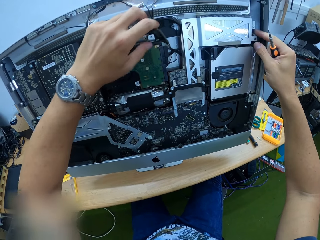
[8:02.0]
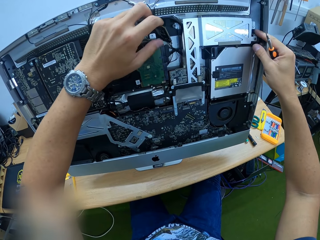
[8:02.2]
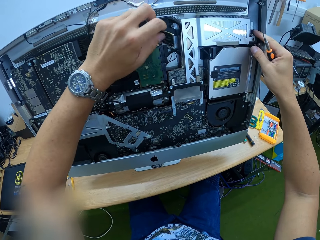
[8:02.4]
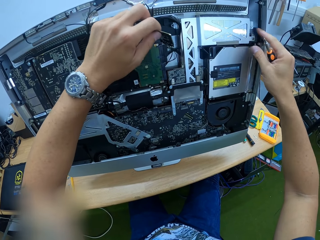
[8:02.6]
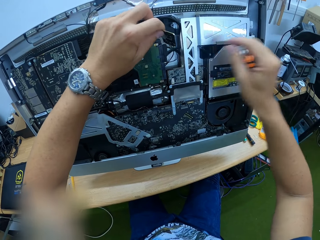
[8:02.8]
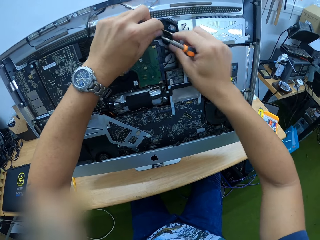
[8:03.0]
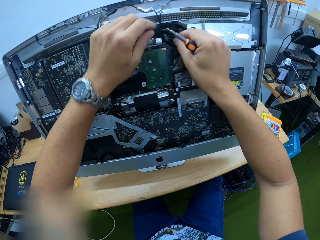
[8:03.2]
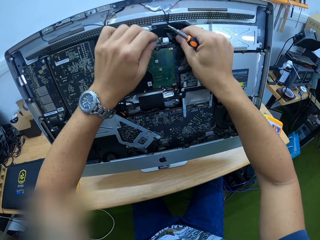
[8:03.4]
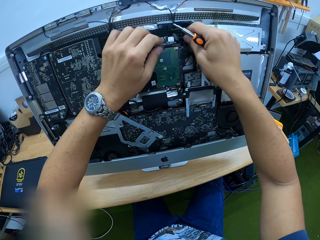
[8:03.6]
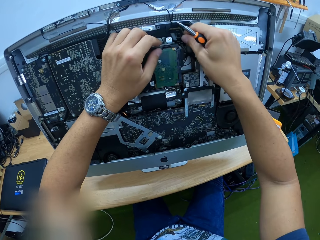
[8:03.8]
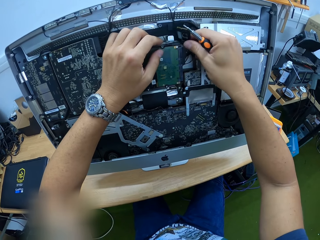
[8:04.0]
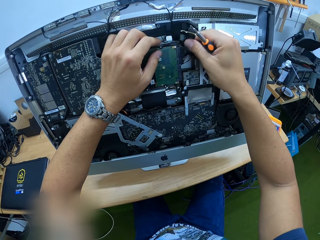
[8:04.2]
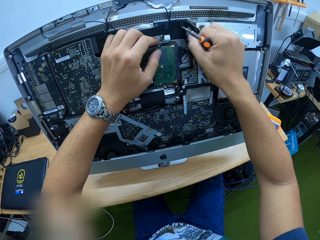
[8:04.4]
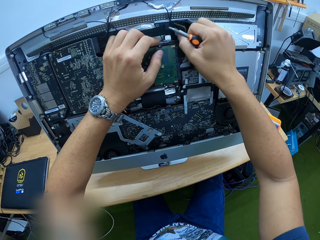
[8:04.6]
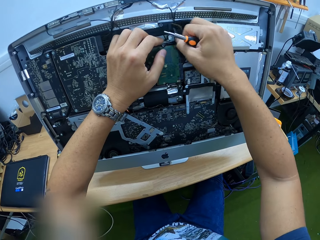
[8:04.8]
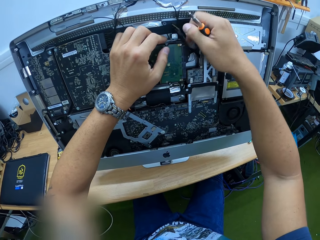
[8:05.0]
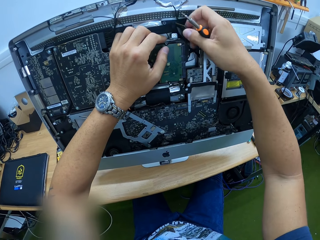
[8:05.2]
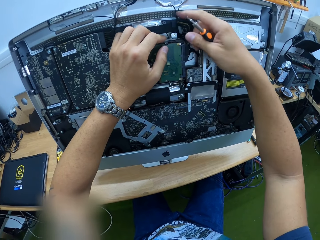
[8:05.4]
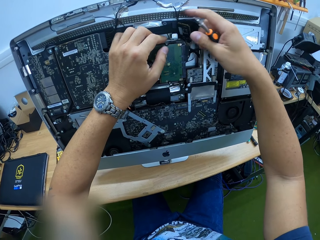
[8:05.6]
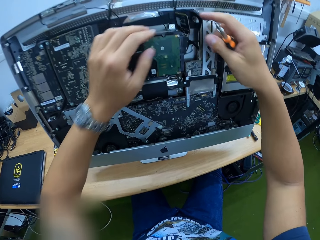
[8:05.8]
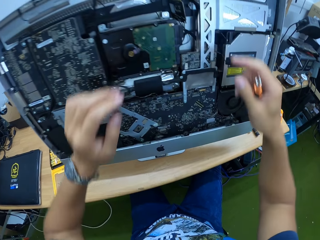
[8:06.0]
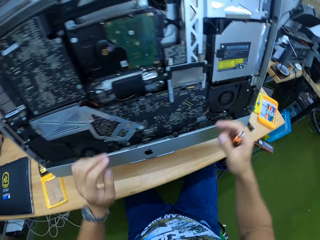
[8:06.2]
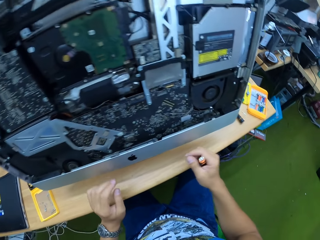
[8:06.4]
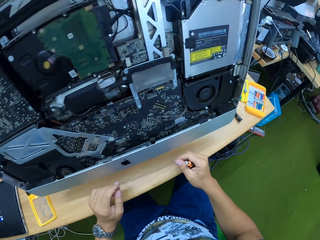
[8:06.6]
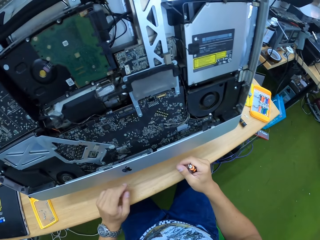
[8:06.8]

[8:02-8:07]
The camera wearer puts the video input component on another motherboard component with the left hand. He adjusts the part of the board with his right hand. He holds the video input component with the right hand.

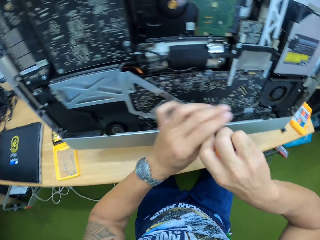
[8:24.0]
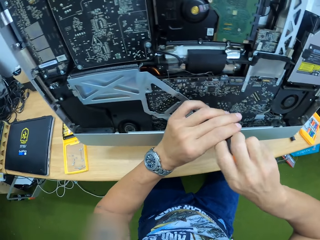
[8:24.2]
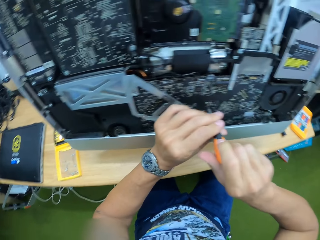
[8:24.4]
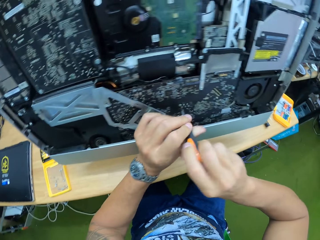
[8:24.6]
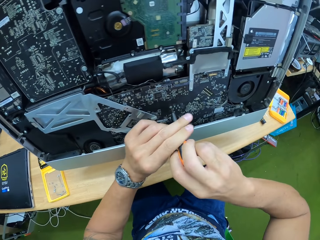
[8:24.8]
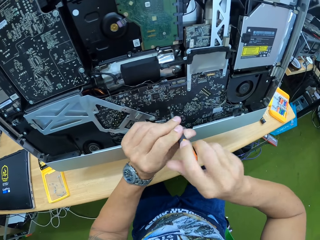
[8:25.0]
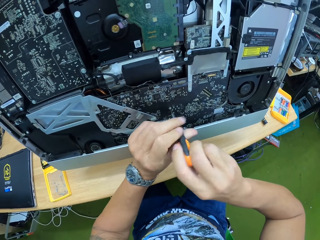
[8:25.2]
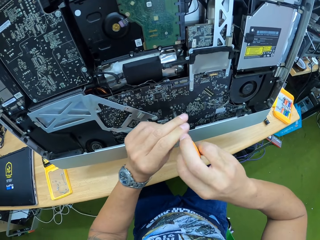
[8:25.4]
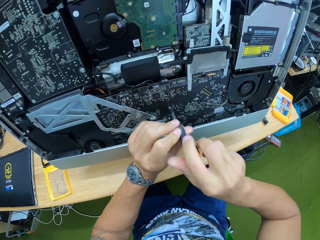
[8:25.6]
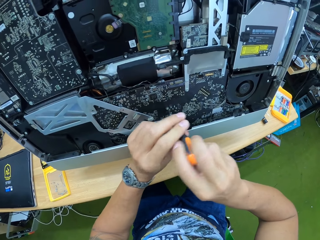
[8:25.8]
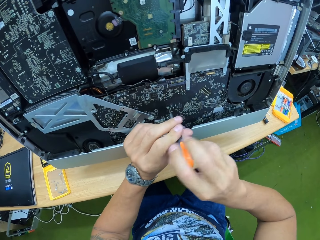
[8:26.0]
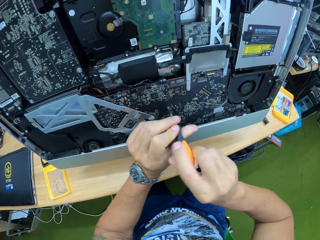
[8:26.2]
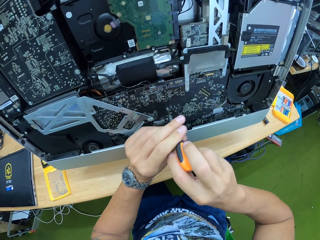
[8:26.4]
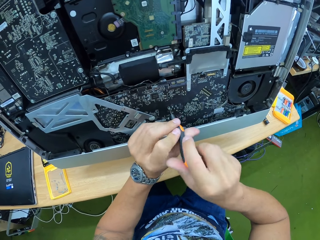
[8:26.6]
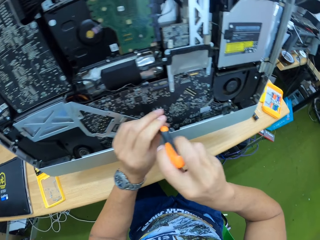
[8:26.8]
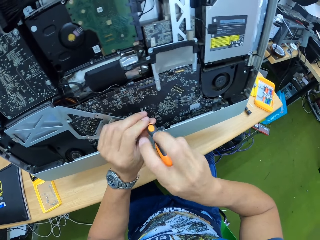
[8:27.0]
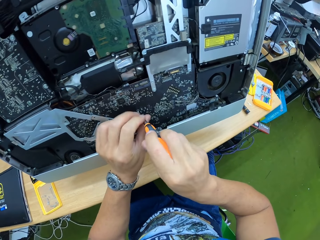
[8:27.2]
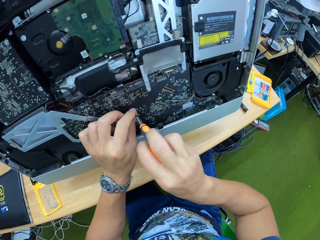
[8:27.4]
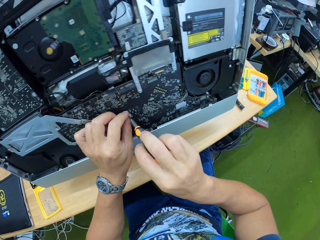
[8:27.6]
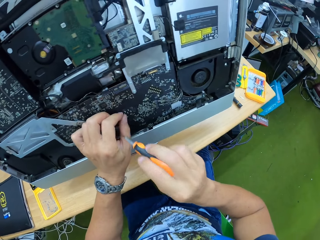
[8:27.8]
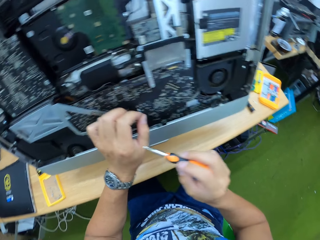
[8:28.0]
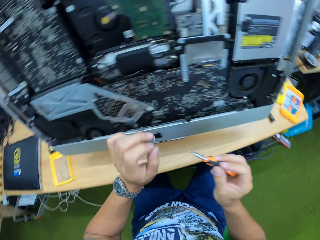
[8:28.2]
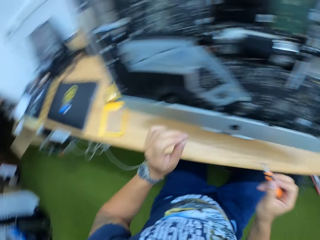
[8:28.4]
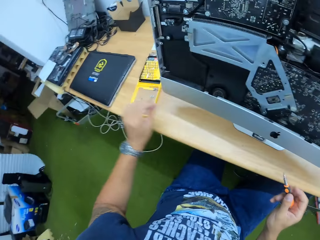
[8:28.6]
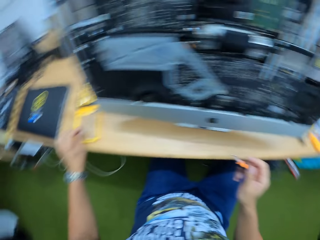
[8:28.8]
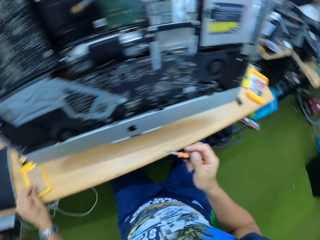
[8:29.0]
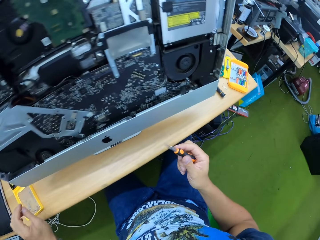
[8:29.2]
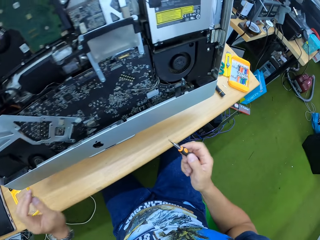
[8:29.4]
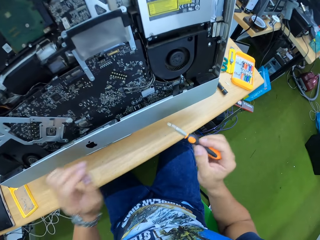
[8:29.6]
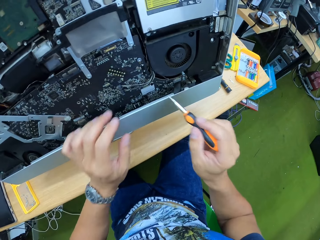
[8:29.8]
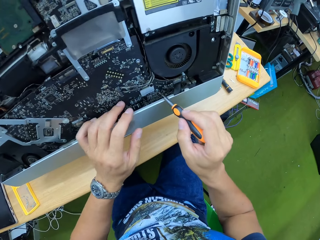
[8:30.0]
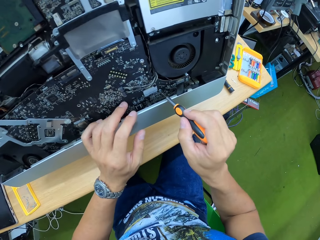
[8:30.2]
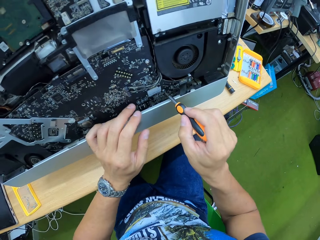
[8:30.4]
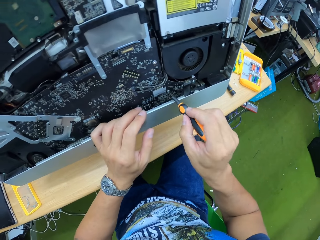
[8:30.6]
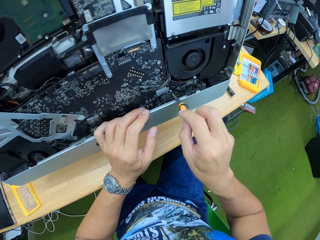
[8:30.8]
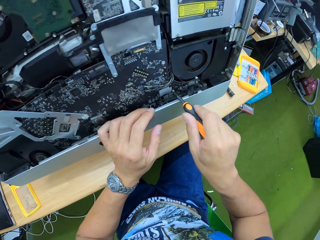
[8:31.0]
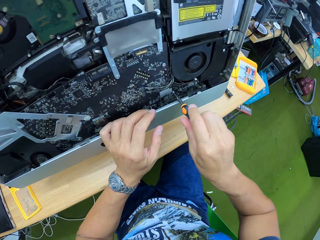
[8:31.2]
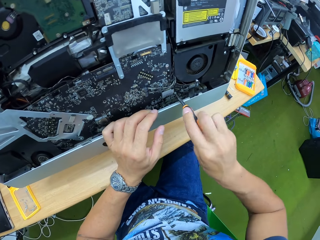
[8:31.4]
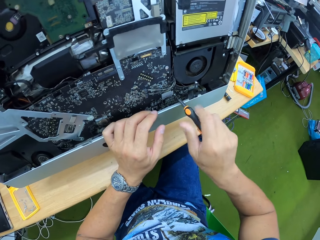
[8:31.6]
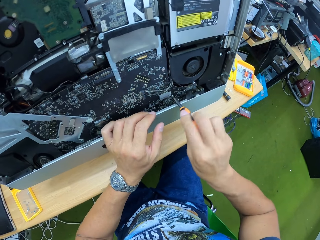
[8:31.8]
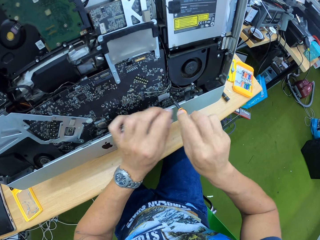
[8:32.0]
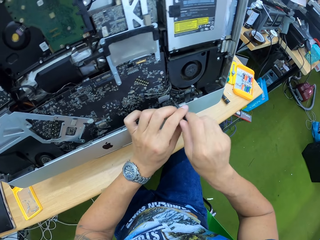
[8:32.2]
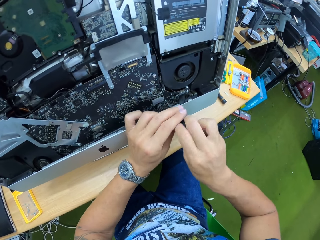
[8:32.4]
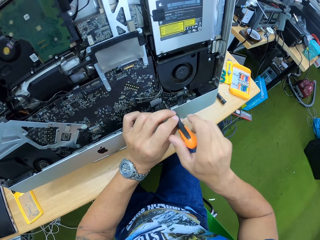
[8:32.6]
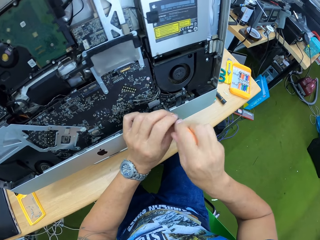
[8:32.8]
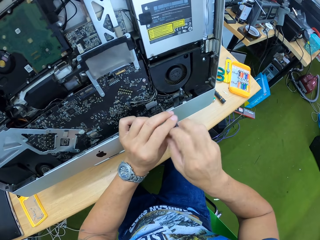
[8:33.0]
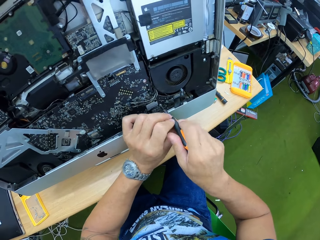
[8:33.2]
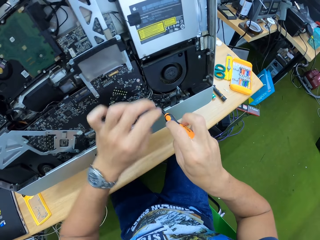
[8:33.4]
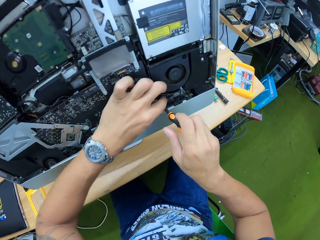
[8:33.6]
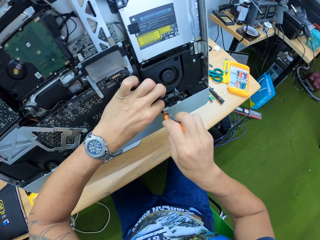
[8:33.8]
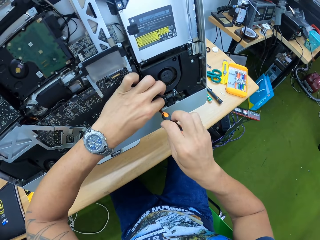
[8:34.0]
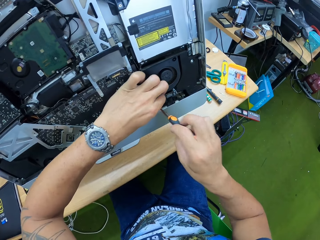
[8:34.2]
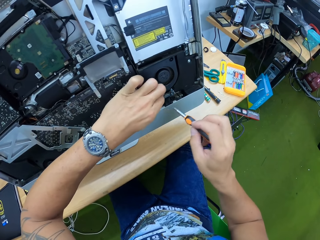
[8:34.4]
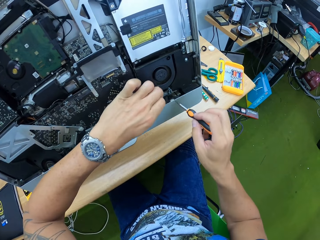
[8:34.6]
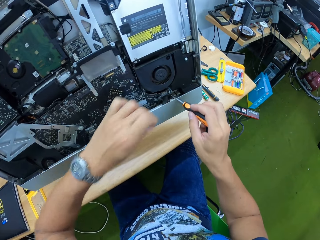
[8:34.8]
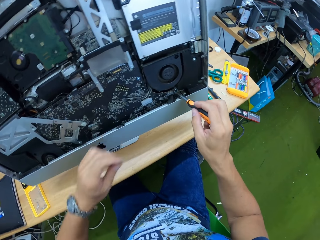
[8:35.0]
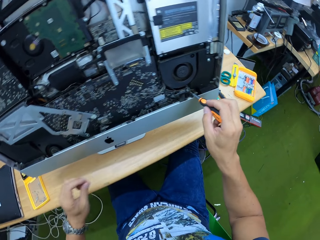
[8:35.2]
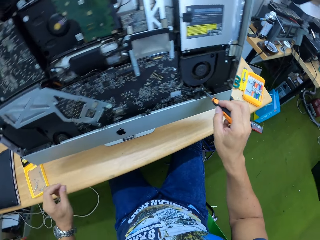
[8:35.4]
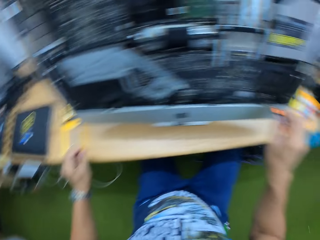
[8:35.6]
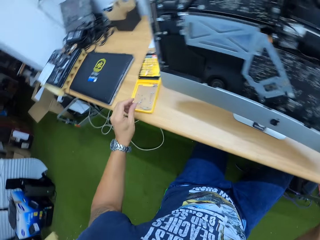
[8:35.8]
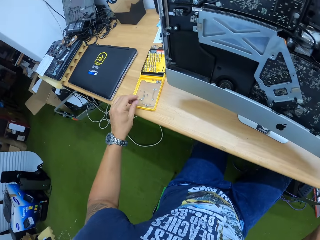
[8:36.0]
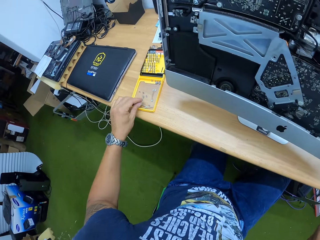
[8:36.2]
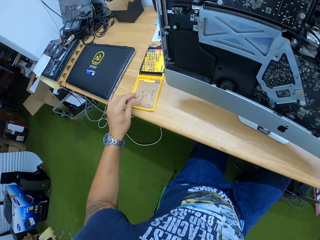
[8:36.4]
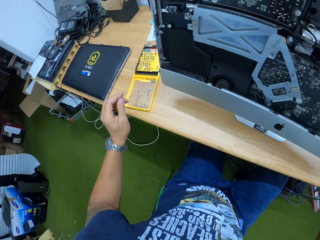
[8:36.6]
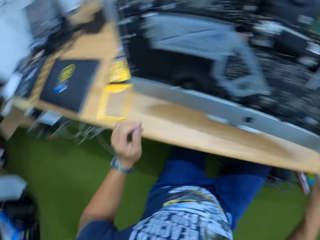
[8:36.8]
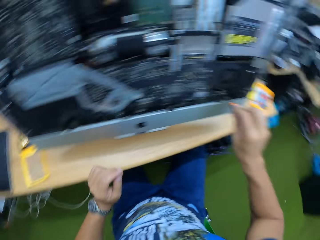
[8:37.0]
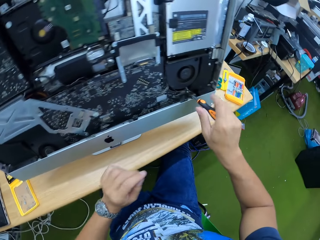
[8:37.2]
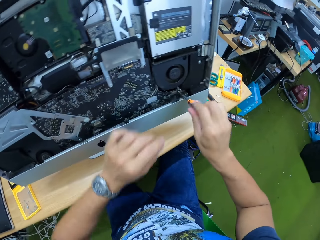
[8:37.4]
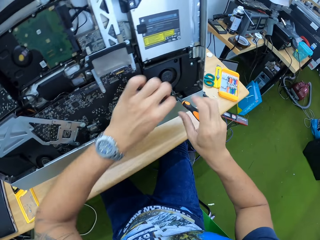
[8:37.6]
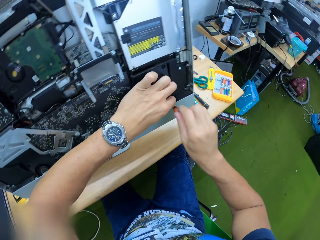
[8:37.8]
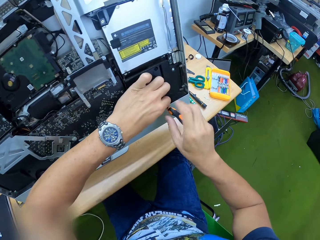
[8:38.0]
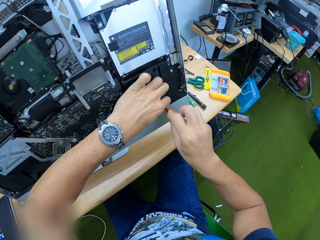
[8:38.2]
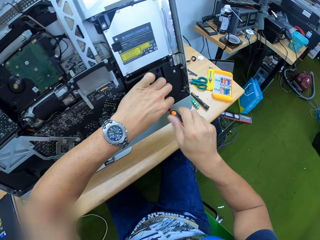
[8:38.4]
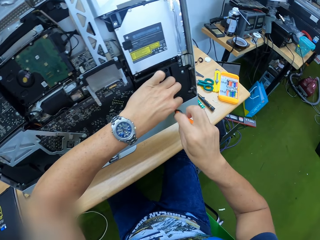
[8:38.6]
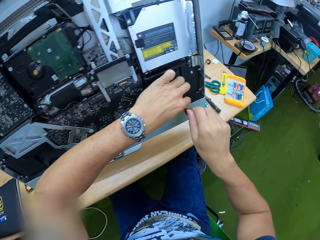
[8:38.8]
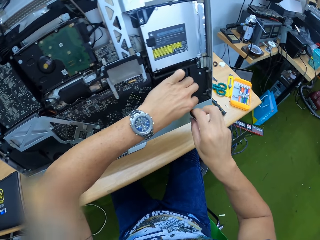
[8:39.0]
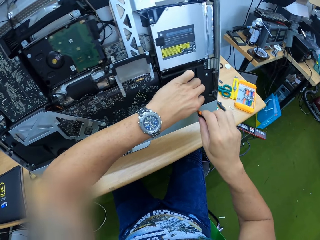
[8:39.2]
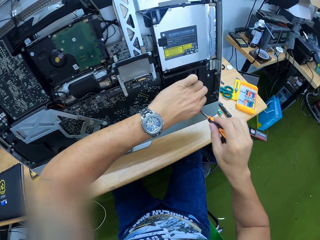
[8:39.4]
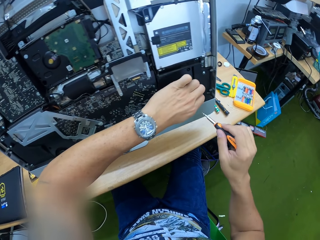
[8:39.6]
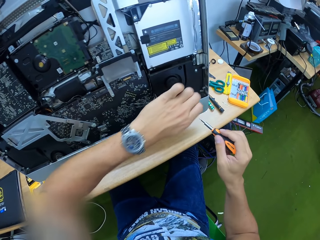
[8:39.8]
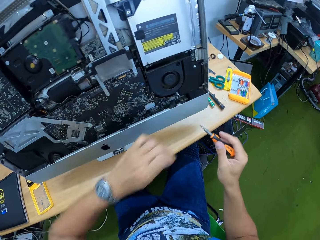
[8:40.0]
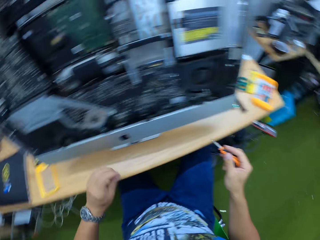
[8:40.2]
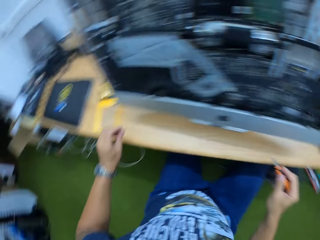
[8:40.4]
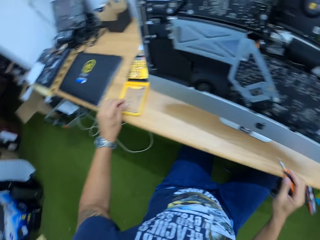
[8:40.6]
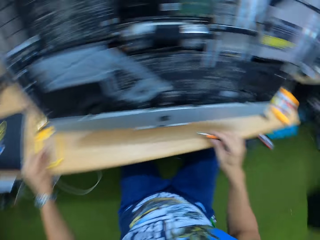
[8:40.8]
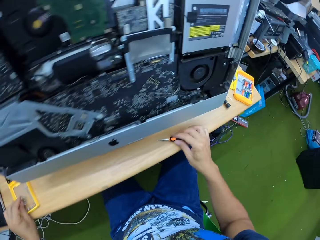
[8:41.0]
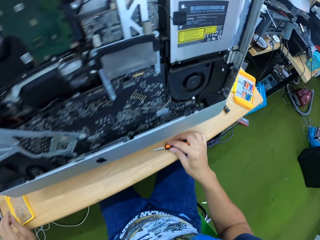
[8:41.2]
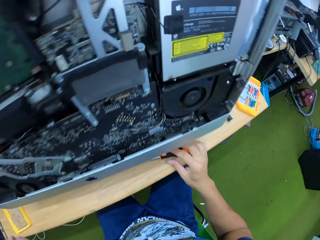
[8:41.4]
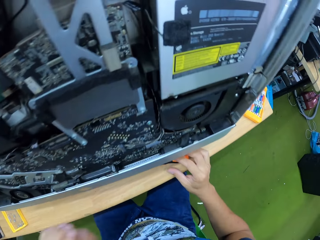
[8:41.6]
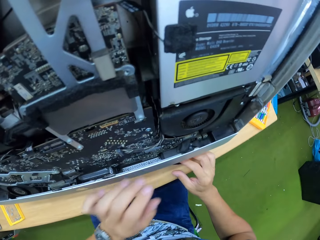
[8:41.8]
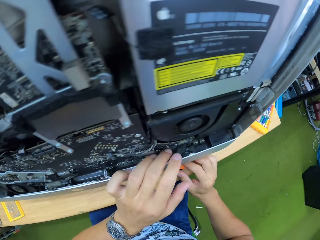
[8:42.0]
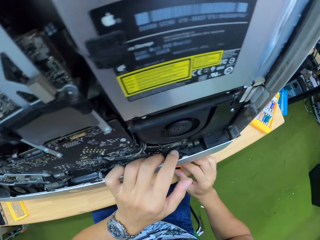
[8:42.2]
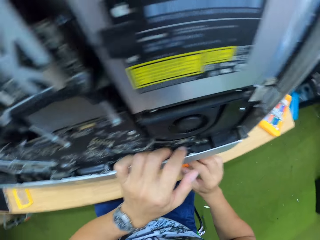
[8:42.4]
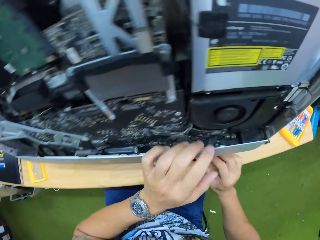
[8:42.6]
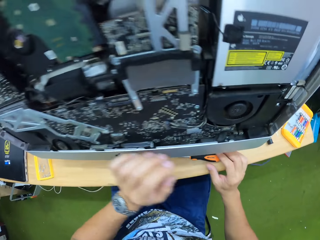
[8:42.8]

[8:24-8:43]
The camera wearer loosens a bolt on the motherboard with the screwdriver with both hands. He picks up the bolt with the left hand fingers. He places the bolt on the screwdriver set on the table with the left hand. He unscrews the part of the board in the monitor with the screwdriver in his right hand. He holds the computer with the left hand. He loosens a bolt on the motherboard with the screwdriver with both hands. He picks up the bolt with the left hand fingers. He places the bolt on the screwdriver set on the table with the left hand. He unscrews the part of the board in the monitor with the screwdriver in his right hand. He picks up the bolt with the left hand fingers. He places the bolt on the screwdriver set on the table with the left hand. He drops the screwdriver in his right hand on the table. He adjusts the part of the board with both hands.
